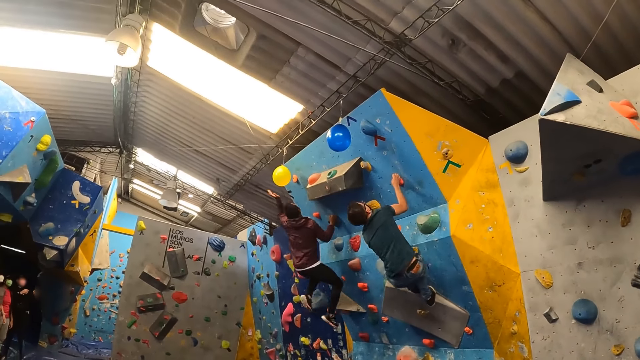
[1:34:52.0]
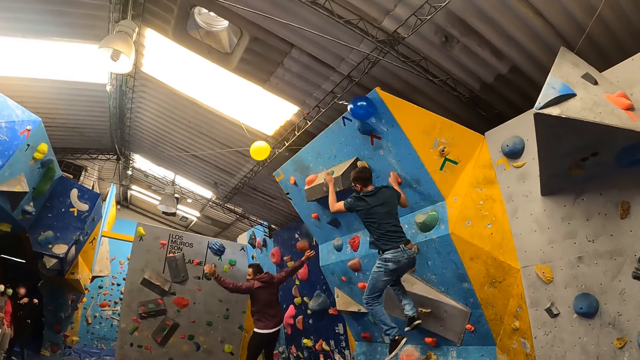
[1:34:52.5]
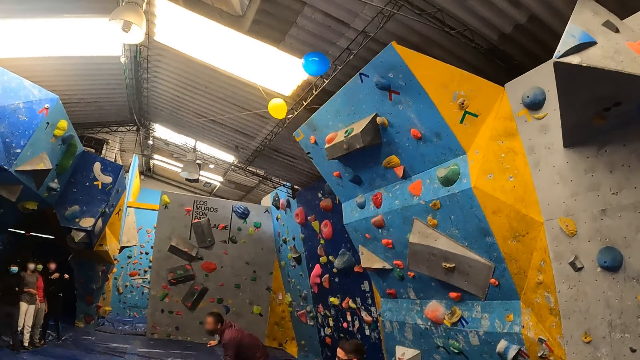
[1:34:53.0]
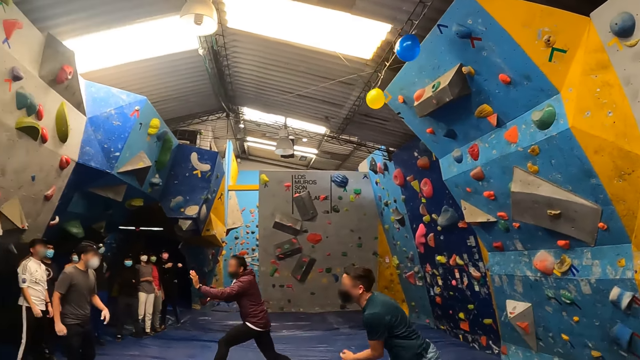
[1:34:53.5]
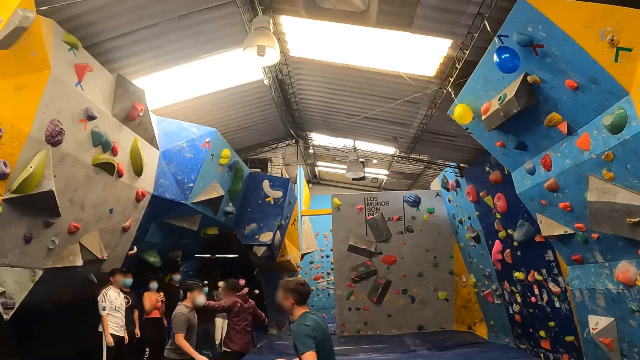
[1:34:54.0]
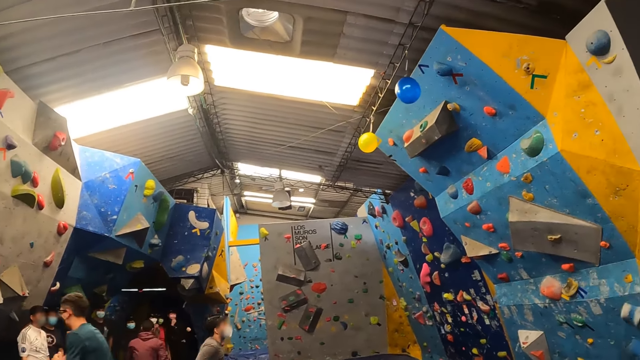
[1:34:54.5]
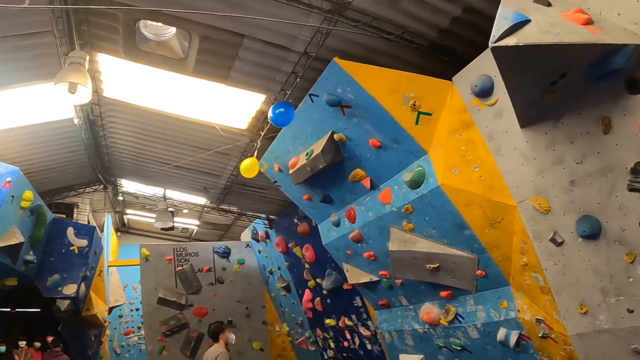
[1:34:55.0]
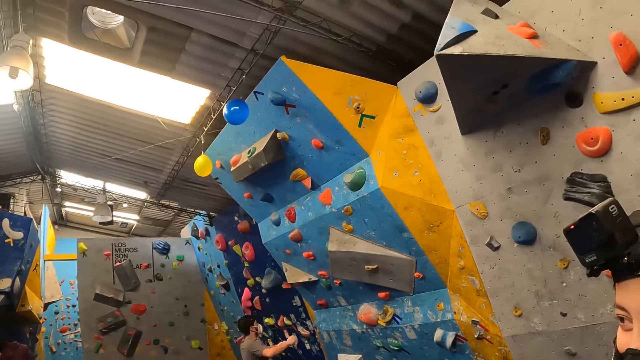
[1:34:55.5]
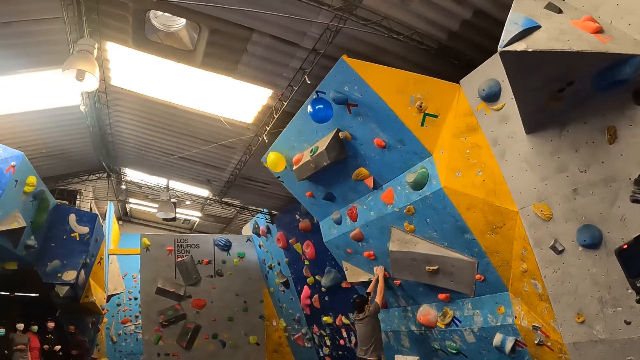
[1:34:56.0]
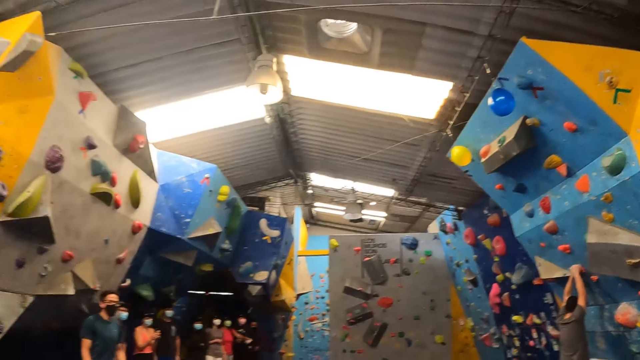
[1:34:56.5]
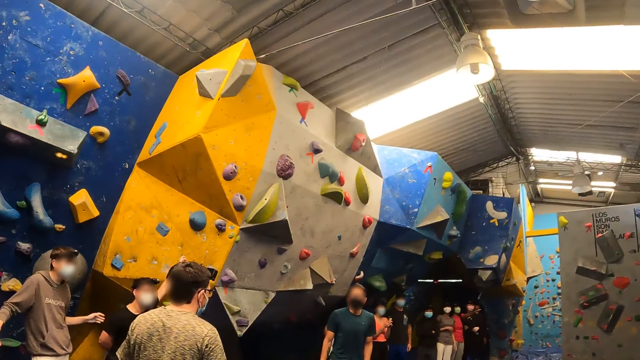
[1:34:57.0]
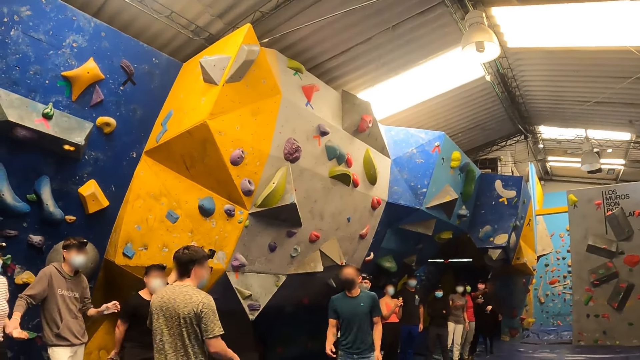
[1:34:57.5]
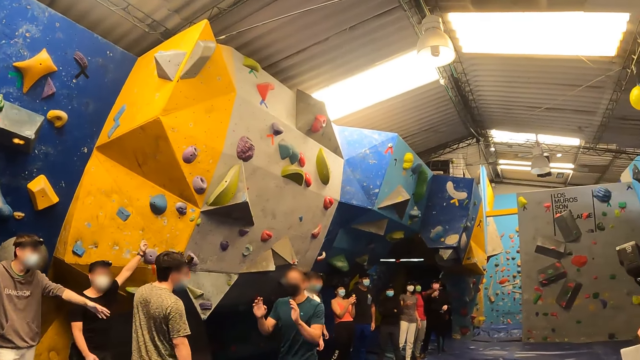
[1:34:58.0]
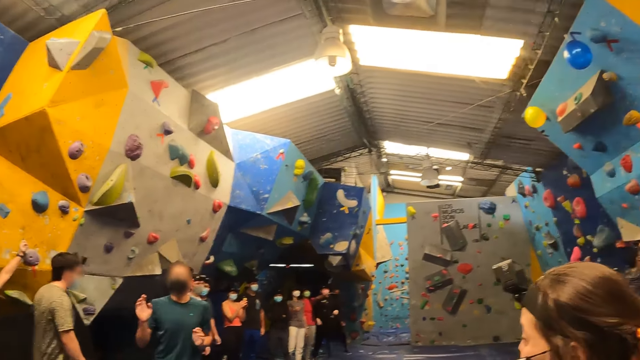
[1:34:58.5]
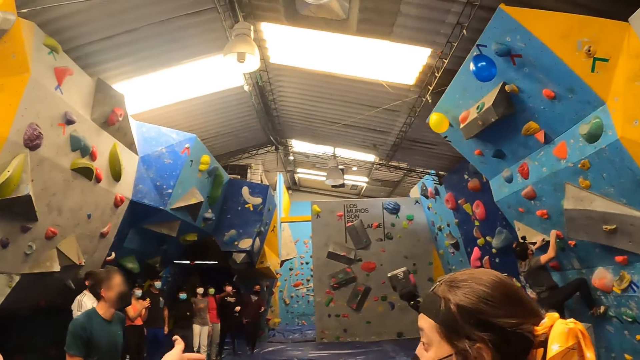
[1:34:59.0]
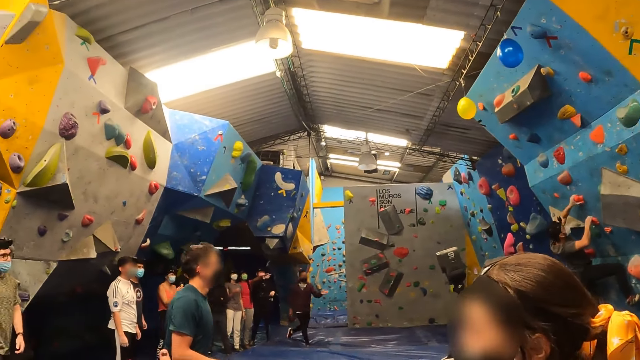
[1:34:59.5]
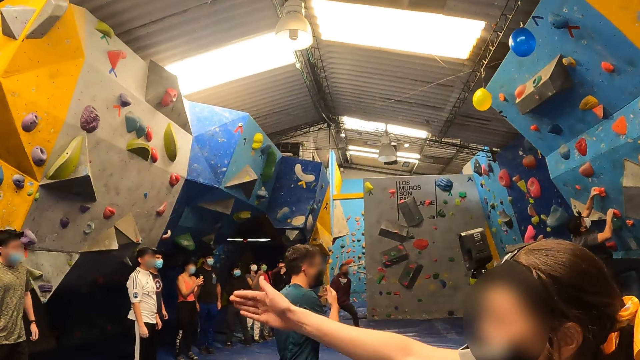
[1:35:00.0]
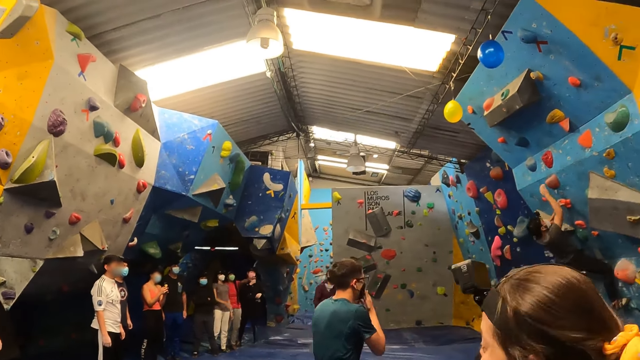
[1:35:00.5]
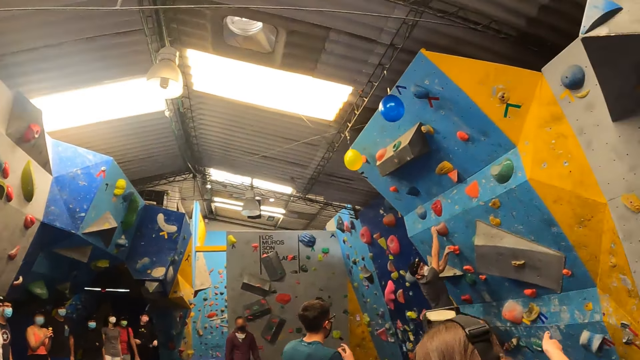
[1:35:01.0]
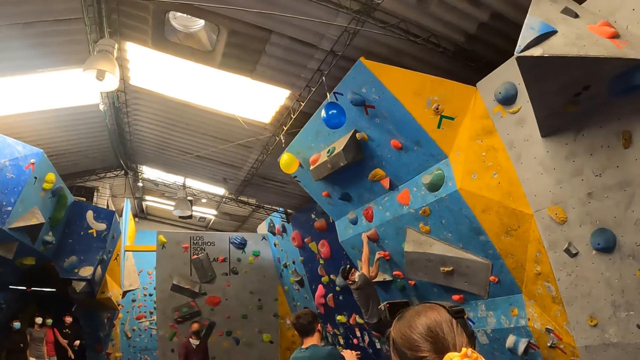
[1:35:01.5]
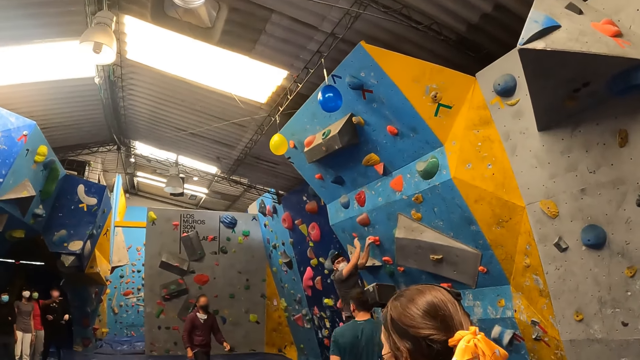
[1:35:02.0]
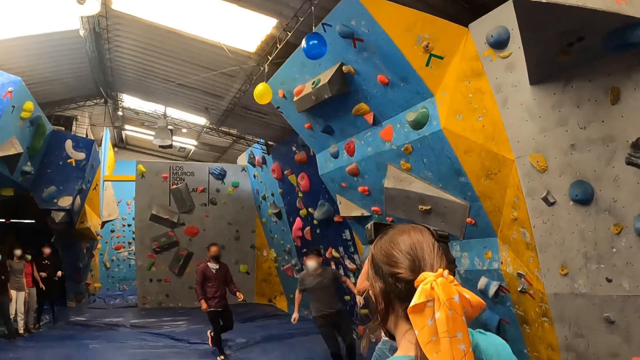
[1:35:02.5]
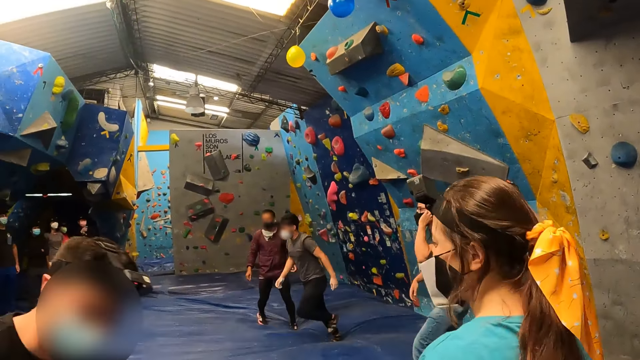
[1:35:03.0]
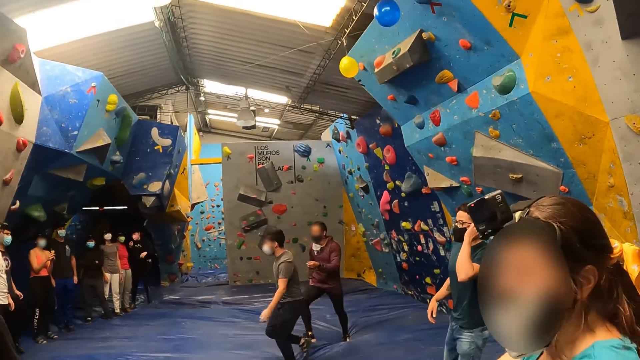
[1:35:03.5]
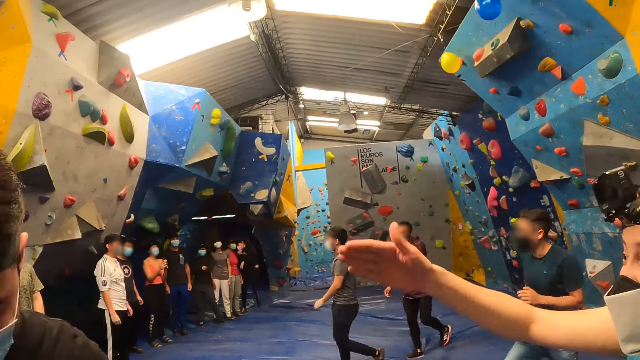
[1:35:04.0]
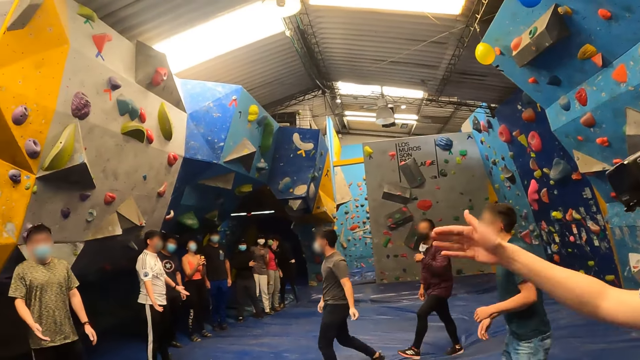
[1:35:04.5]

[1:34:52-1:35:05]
The instructors jump off the bouldering wall. One instructor touches a man with his left hand. The man runs to the bouldering wall. The man climbs the bouldering wall. The man jumps down from the bouldering wall.

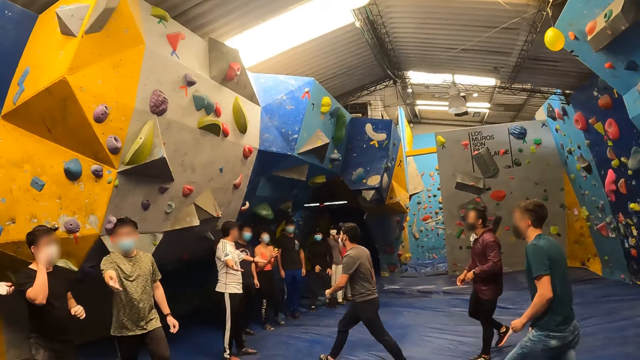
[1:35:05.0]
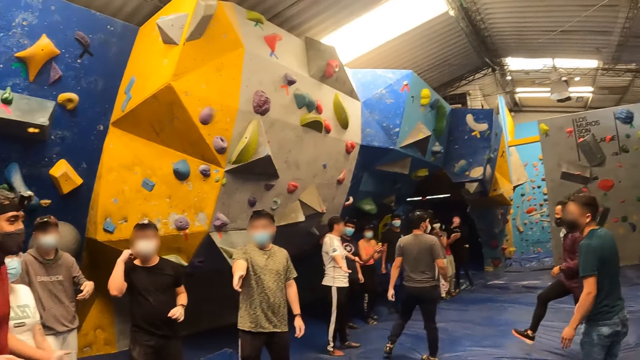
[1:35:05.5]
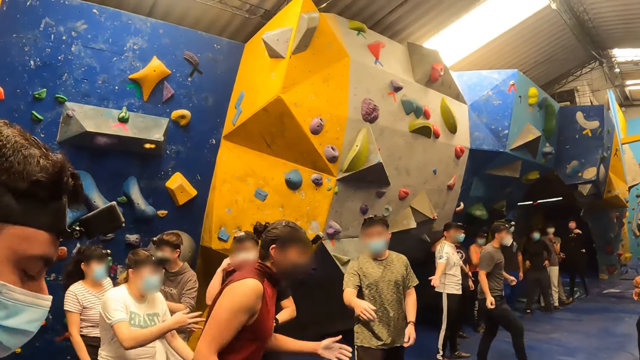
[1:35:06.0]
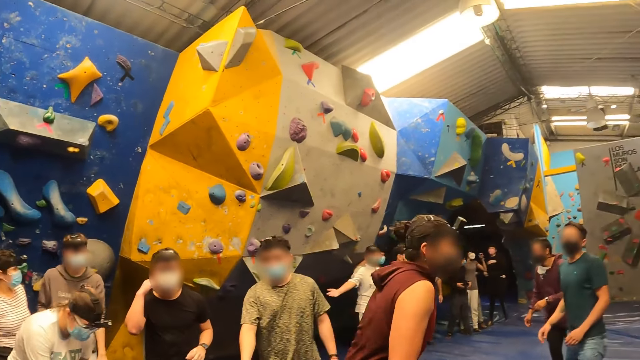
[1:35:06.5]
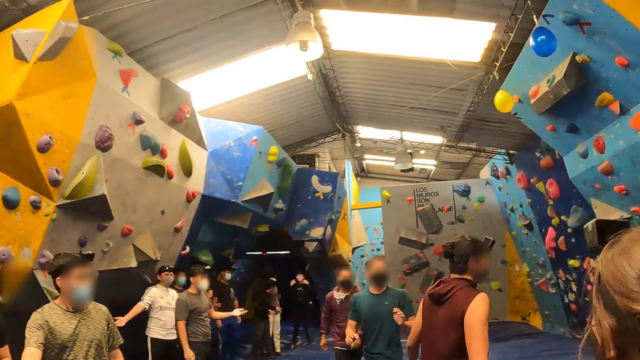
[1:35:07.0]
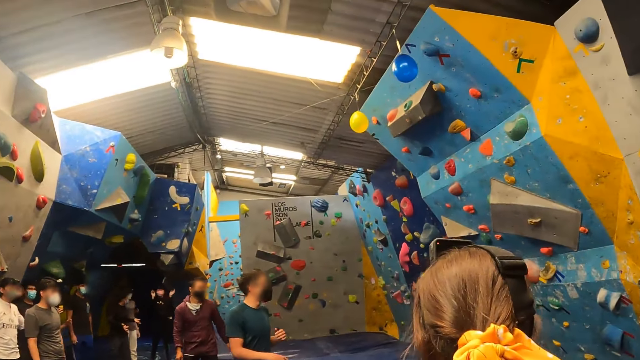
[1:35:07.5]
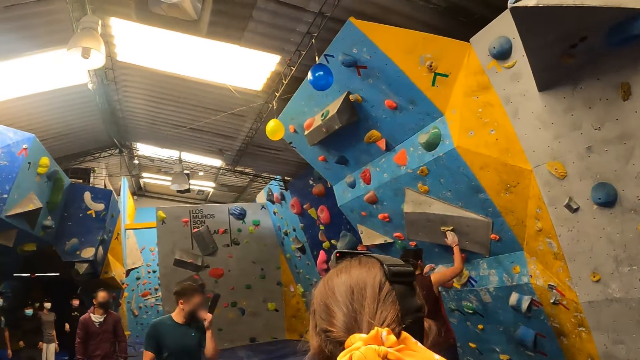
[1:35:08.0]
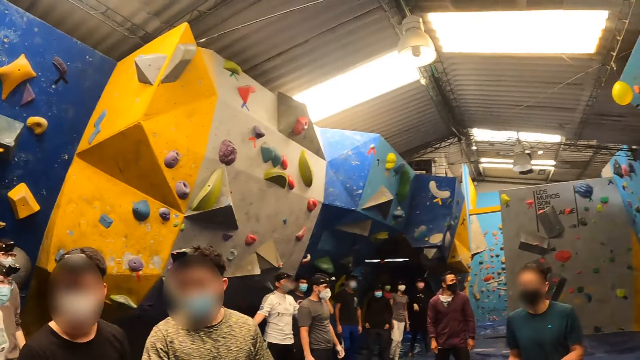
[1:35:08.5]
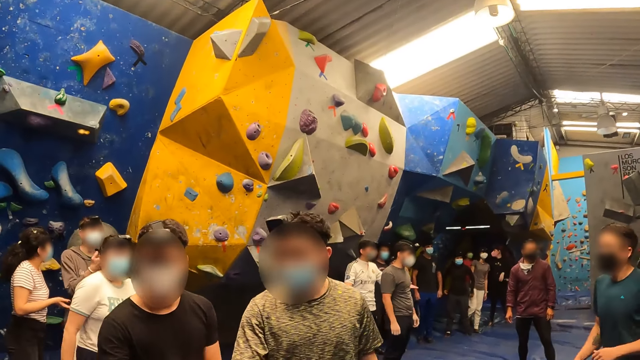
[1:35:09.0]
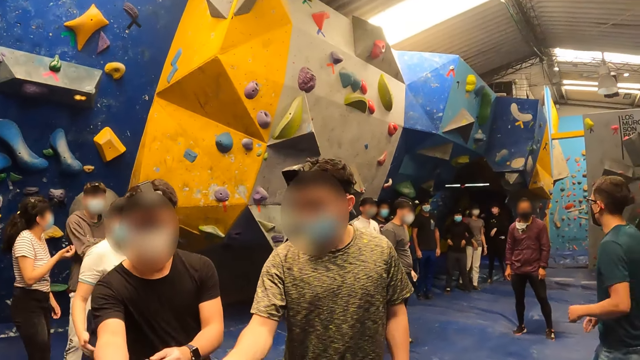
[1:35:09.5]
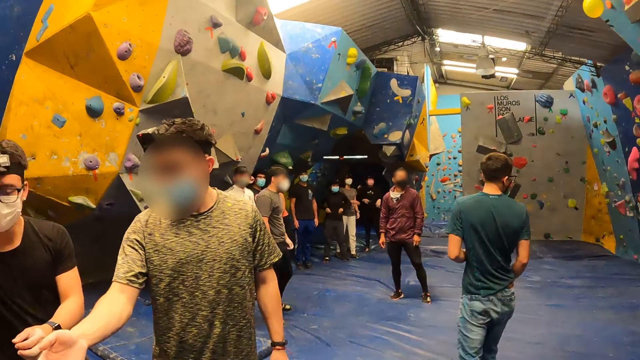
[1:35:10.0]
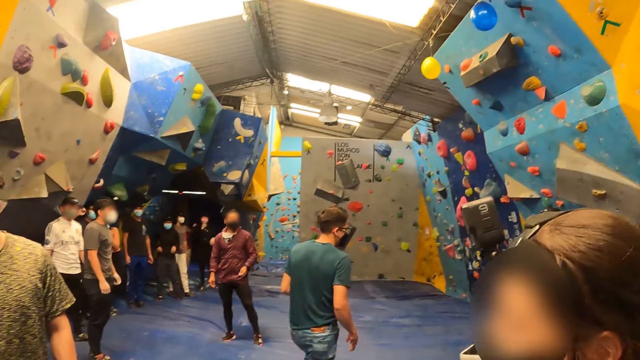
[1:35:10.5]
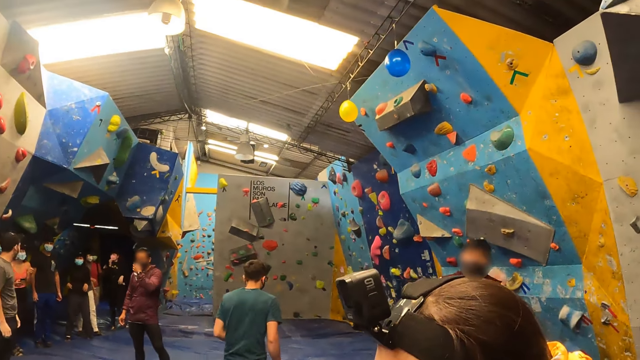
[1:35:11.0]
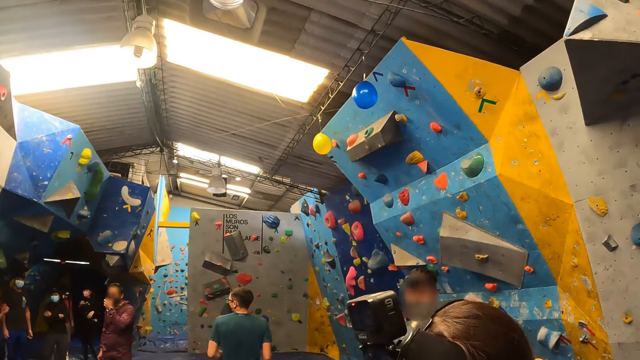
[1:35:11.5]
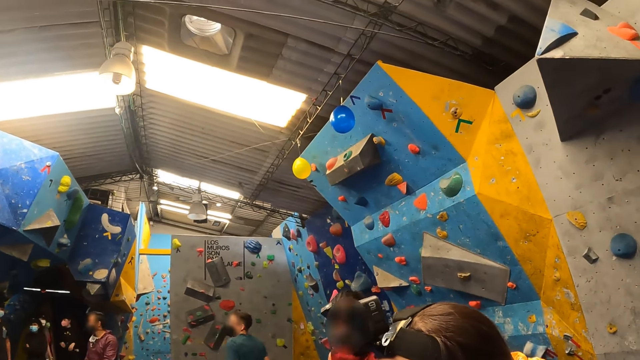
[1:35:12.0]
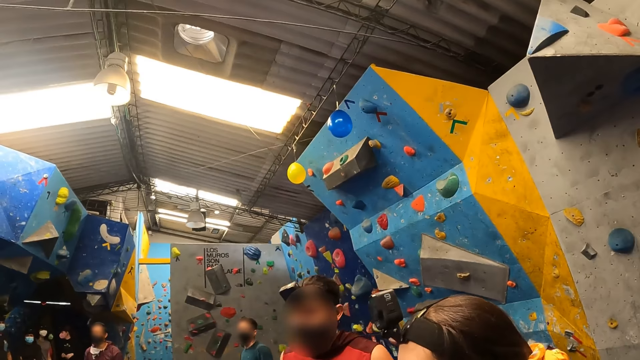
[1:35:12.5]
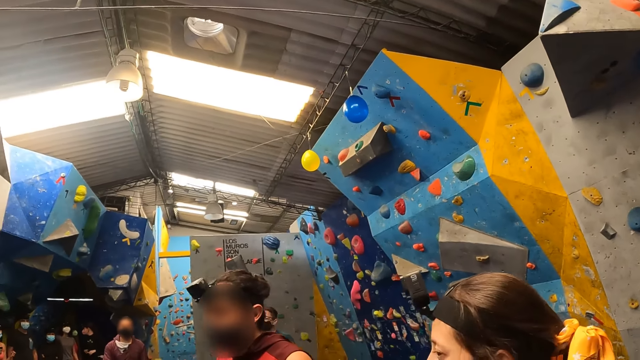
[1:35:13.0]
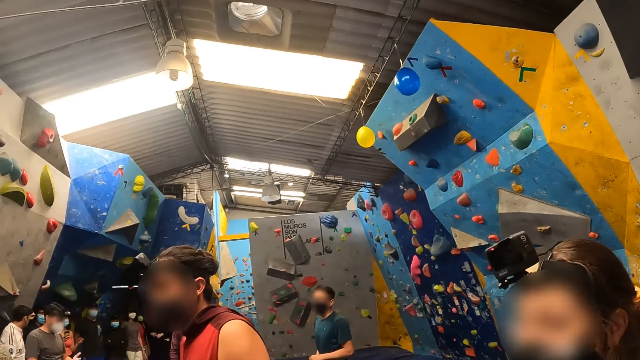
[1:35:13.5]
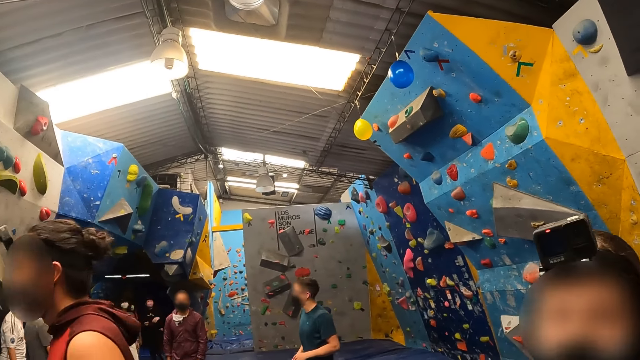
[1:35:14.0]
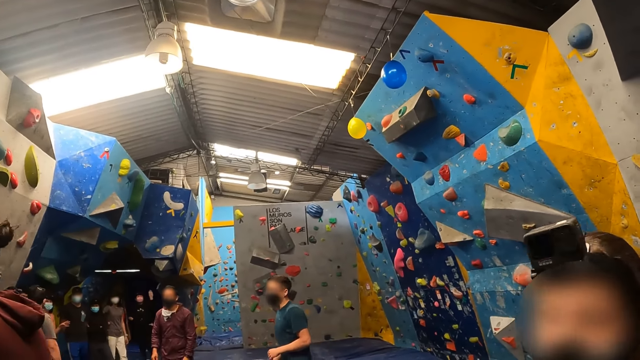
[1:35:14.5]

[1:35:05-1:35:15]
Another man runs to the bouldering wall. The man climbs the bouldering wall. The man walks back to his initial spot.
